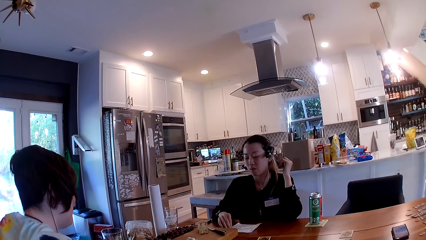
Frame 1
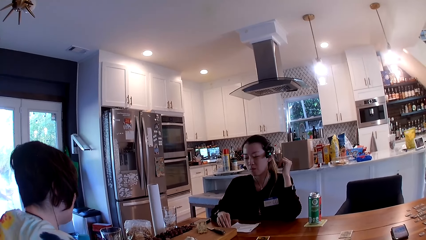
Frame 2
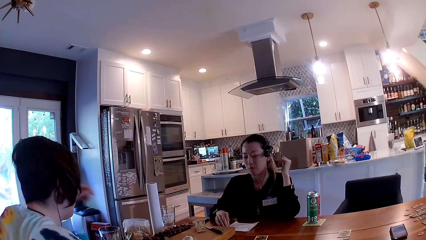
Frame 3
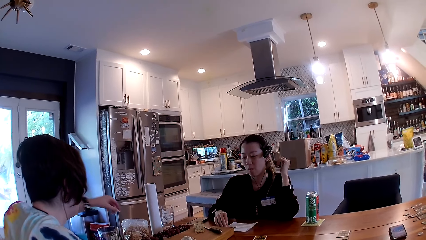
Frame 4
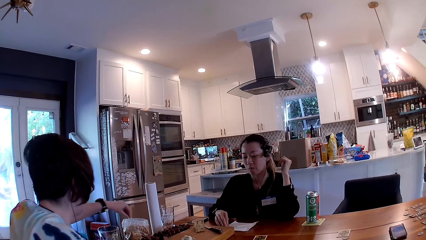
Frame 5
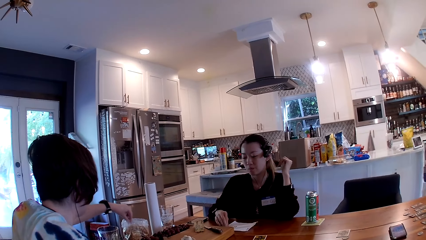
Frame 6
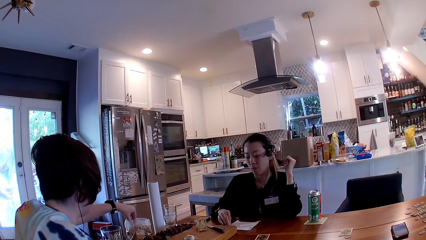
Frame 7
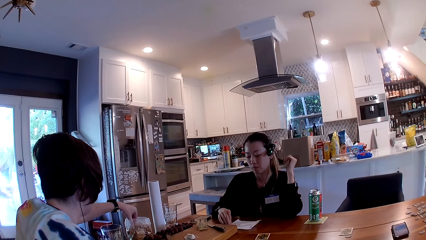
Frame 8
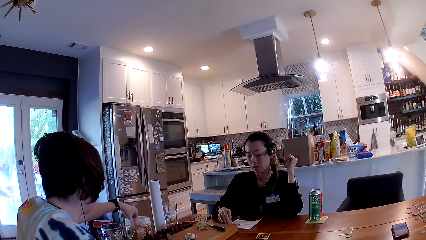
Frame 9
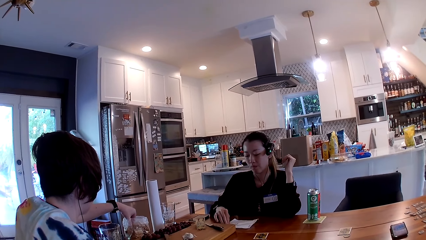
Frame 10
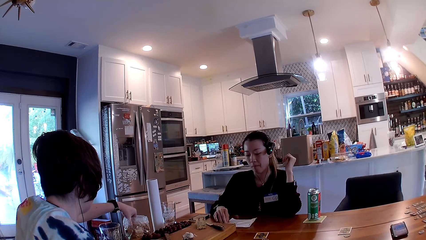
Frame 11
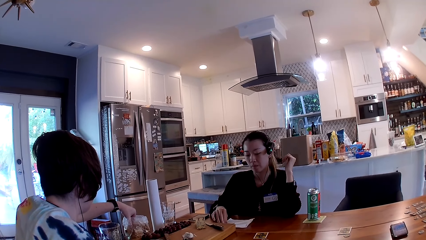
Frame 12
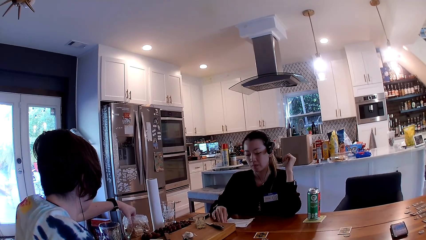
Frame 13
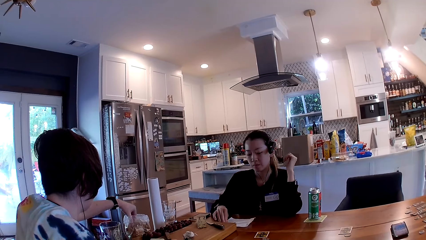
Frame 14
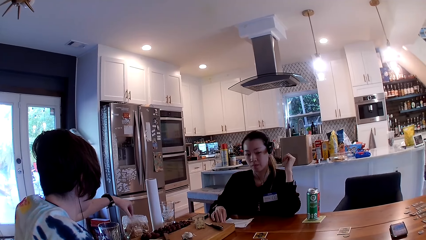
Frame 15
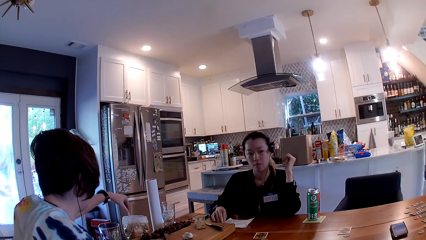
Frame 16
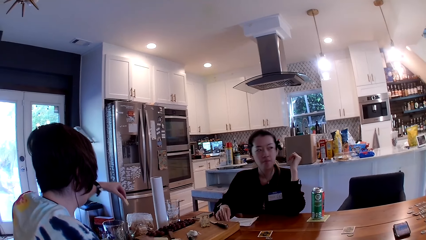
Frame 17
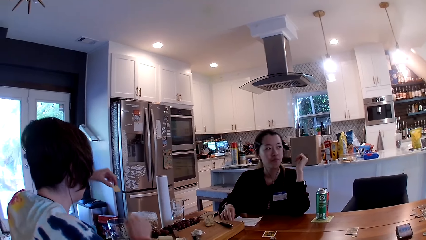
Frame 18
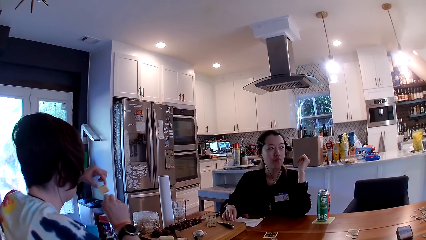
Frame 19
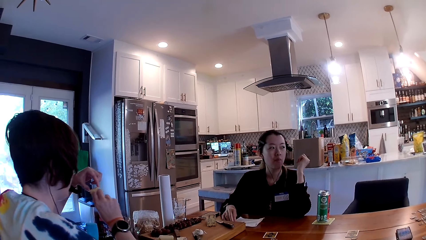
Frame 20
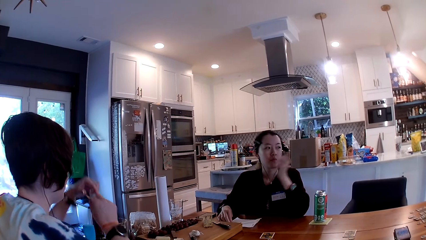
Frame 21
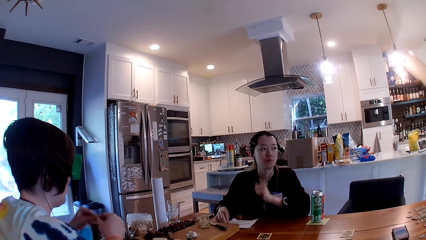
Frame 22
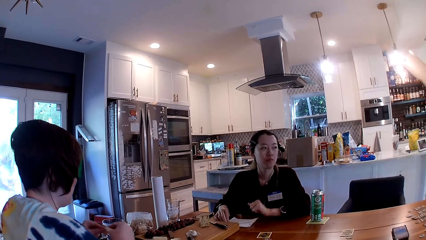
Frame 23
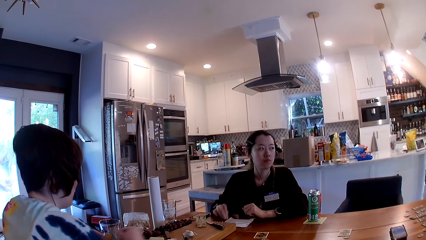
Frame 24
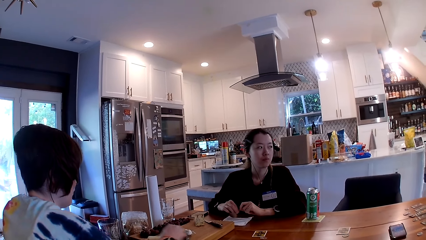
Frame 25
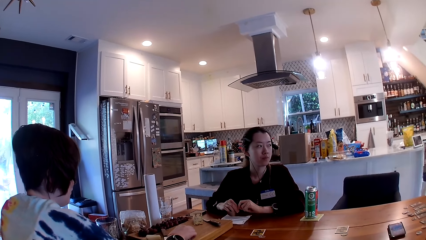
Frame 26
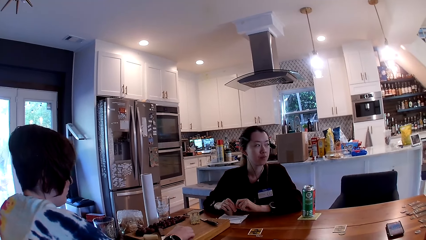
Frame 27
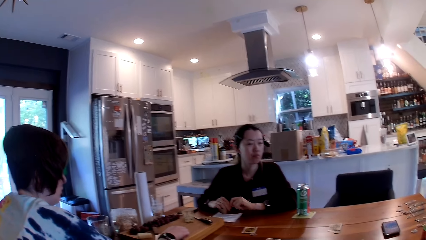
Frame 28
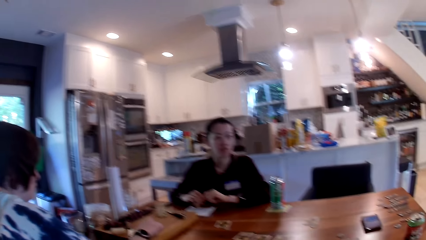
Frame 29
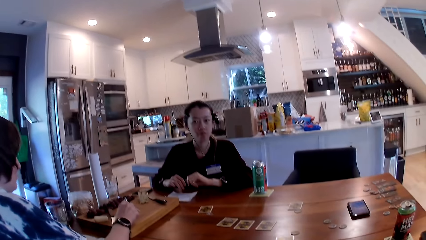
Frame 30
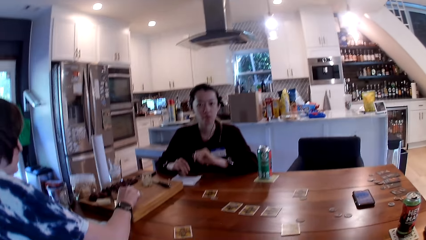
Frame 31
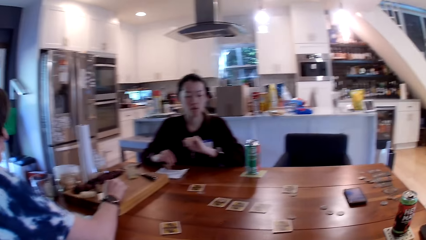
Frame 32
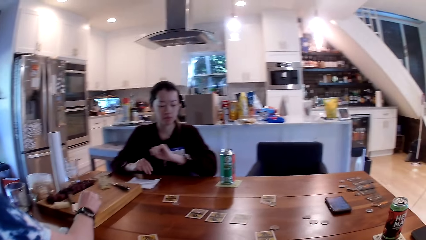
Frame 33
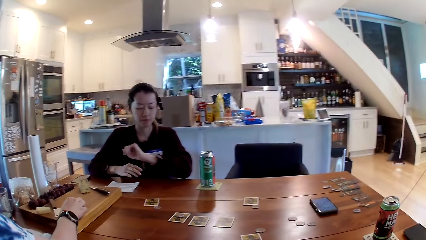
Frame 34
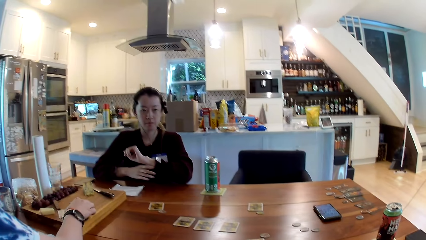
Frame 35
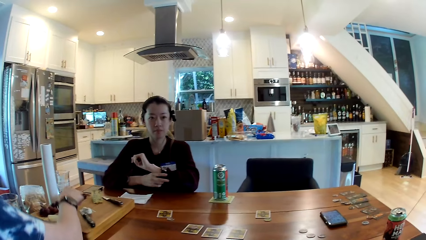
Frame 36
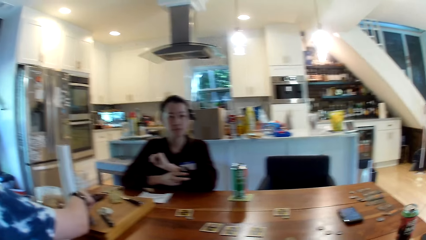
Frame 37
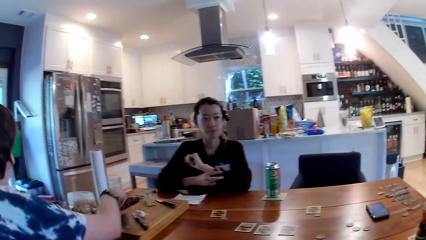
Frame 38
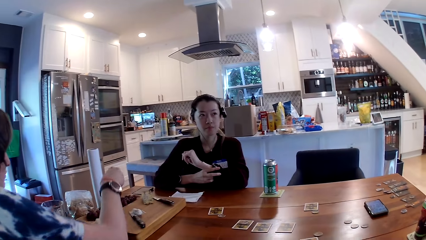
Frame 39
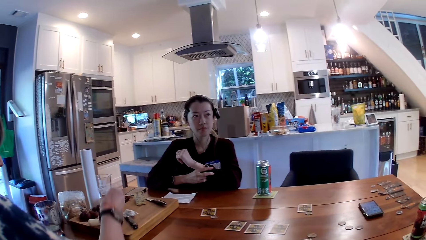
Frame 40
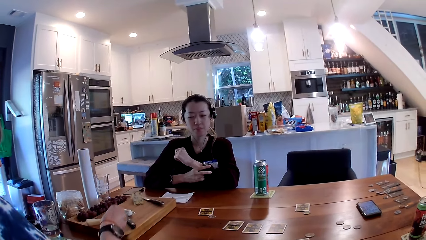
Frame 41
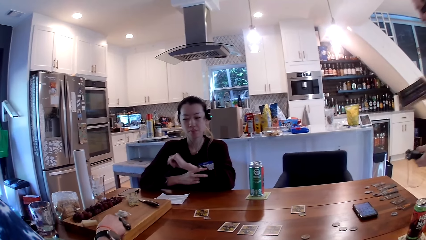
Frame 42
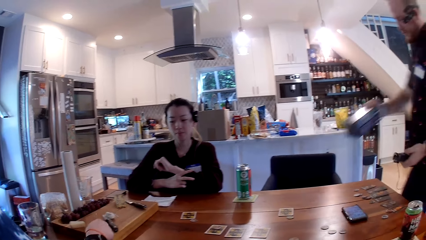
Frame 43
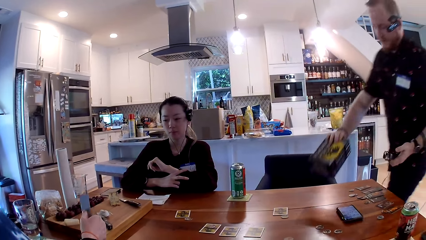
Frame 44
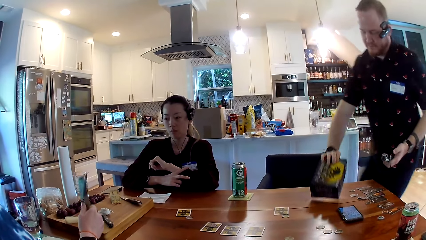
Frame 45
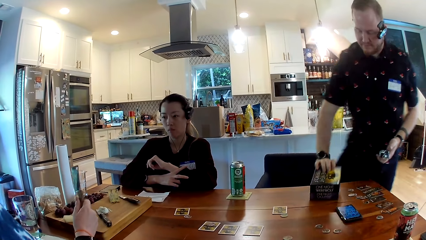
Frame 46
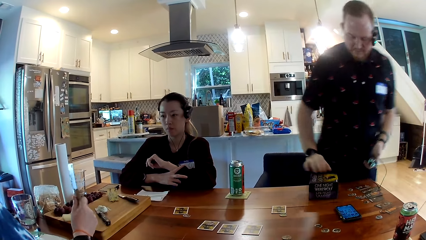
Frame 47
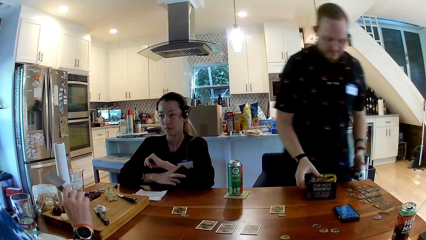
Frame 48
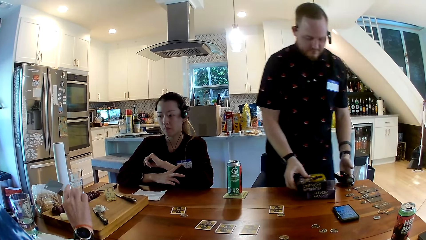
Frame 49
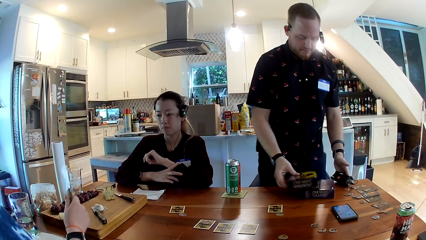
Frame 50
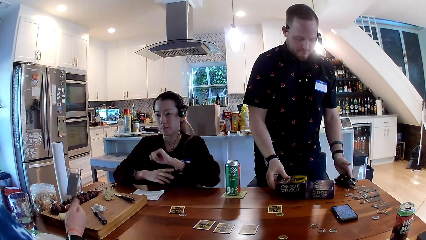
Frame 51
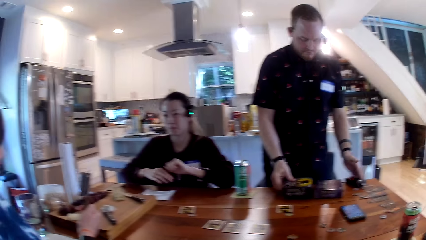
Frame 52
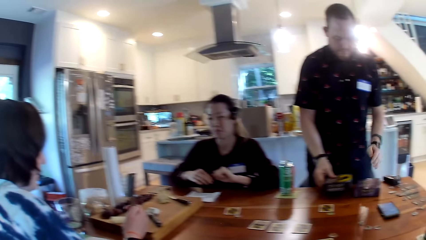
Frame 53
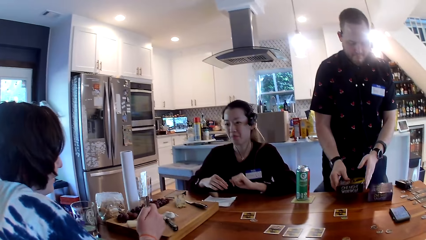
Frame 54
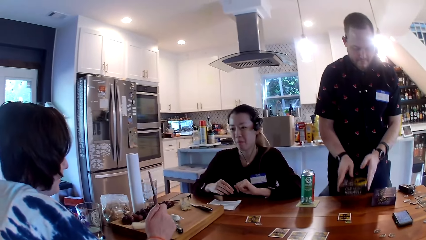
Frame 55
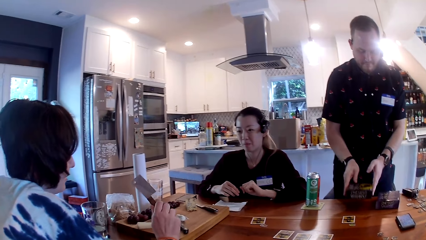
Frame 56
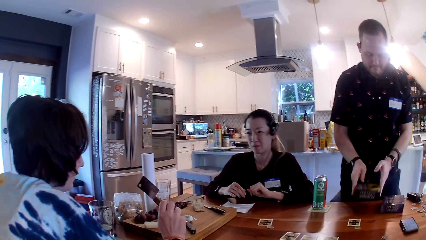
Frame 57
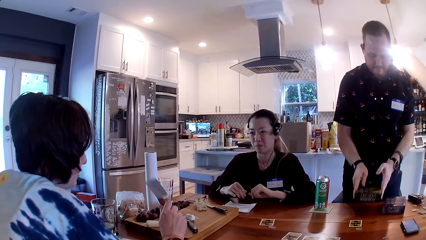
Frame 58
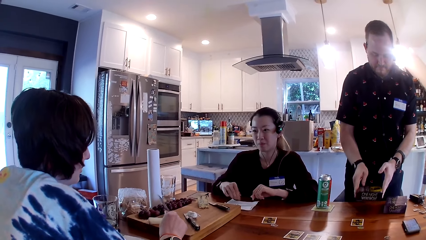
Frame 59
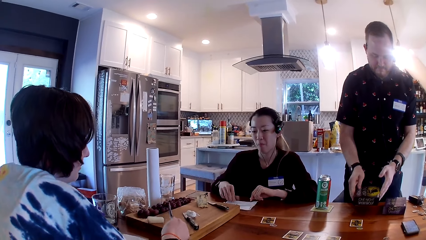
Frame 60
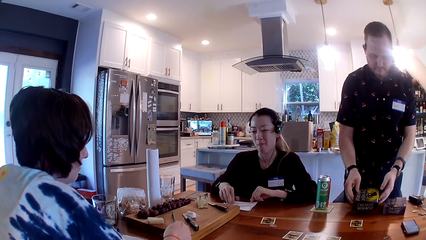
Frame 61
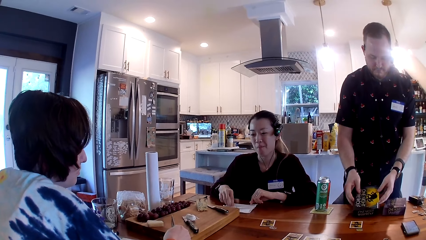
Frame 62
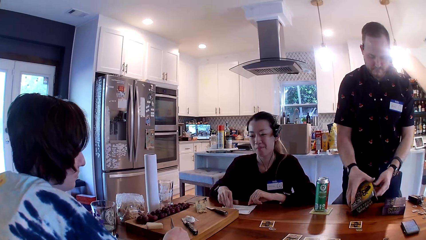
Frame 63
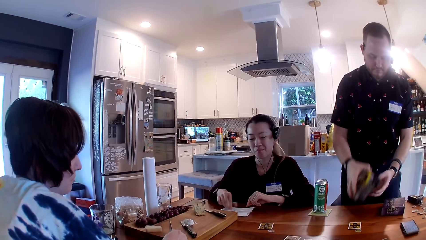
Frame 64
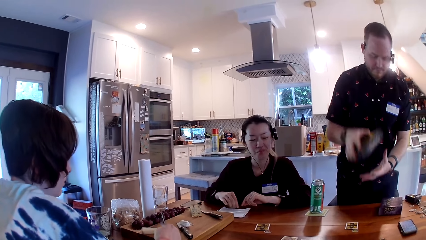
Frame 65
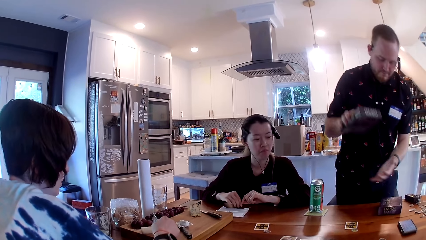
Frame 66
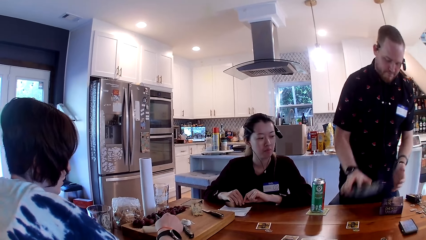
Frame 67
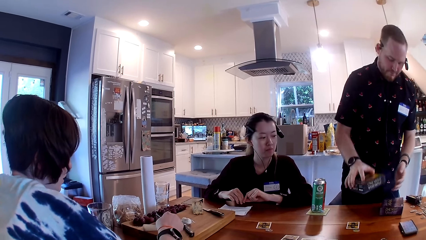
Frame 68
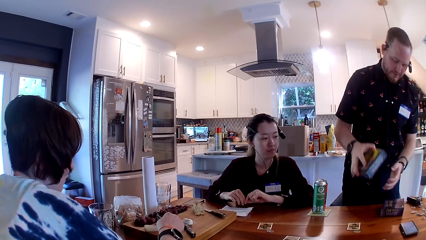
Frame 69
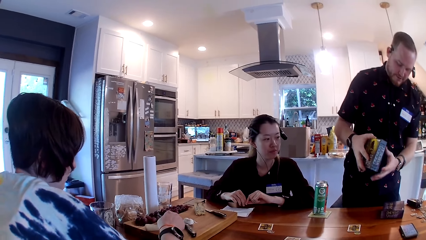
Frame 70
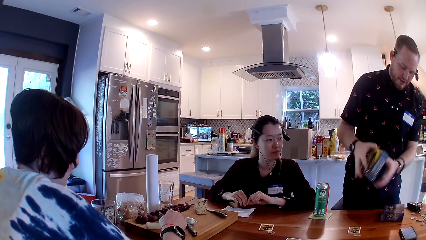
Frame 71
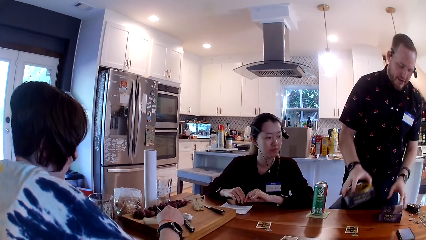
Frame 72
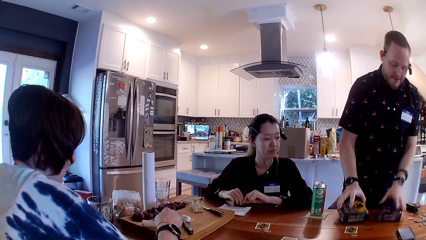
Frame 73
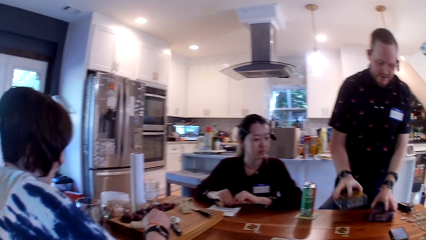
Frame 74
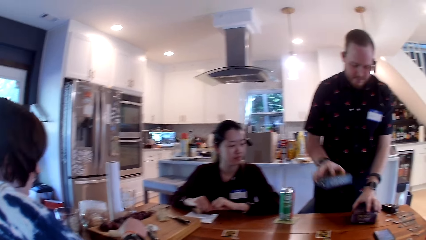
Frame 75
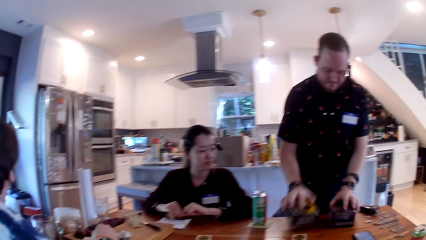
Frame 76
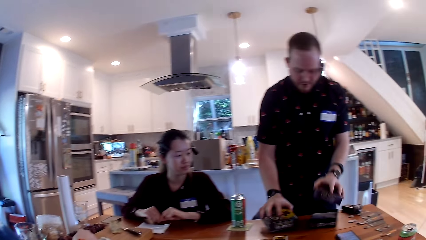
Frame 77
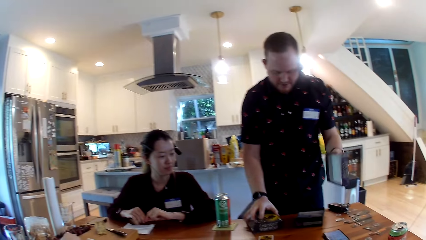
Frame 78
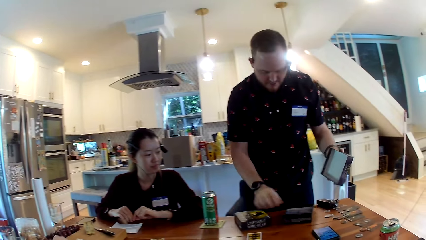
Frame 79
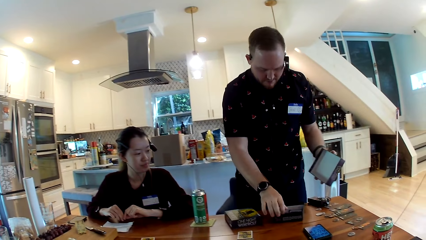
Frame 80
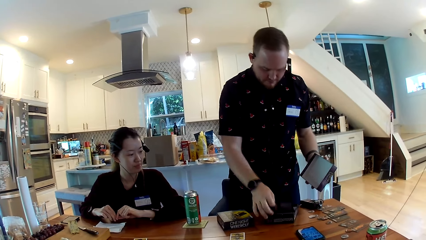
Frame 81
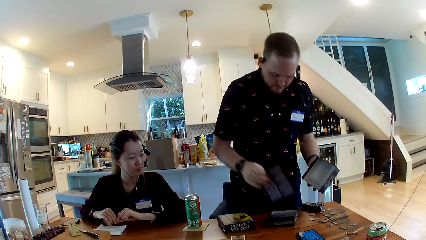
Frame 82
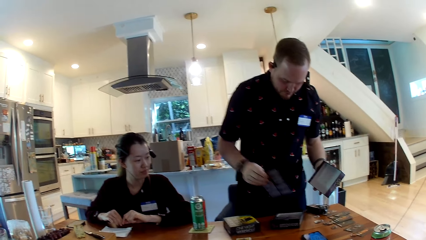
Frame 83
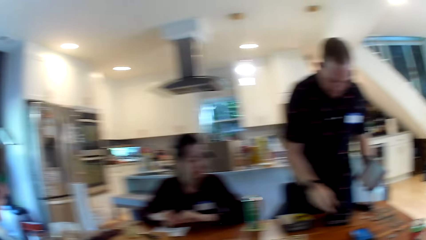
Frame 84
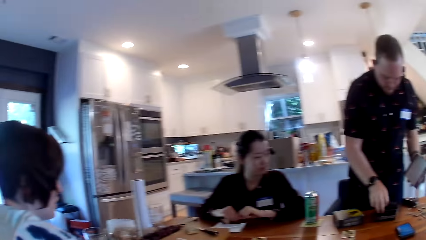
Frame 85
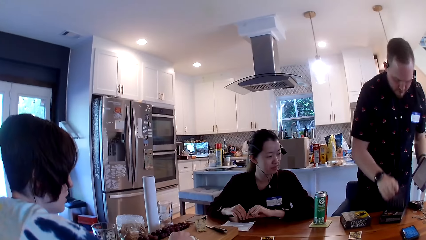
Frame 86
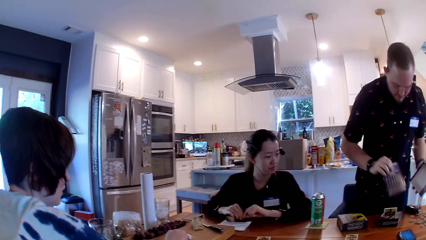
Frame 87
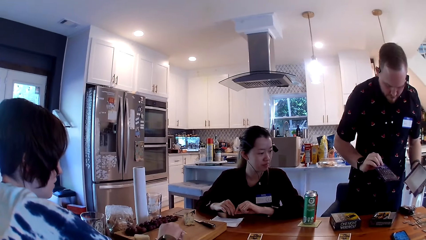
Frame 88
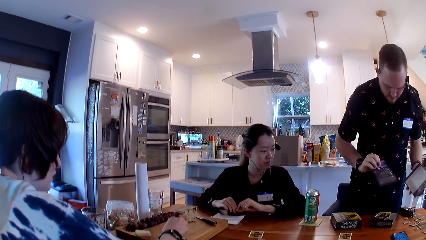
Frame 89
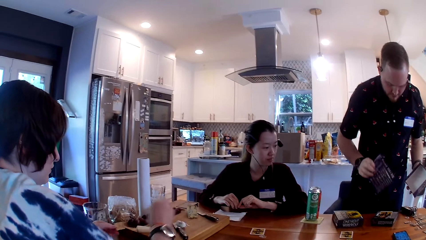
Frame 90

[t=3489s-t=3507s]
The woman takes a cracker from the pack of crackers with her left hand. The camera wearer looks around the table. The woman passes the cracker from her left hand to her right hand. The woman drops a knife on the tray with her right hand. The woman picks up the knife from the tray with her right hand. The man drops two game boxes on the table with his right hand. The man drops the recorder on the table with his left hand. The man shakes a game box on the table with his hands. The woman scoops some cheese from the tray with her right hand. The man holds the game box on the table with his right hand. The man opens the game box with his left hand. The man brings out a game piece with his right hand. The man brings out a manual from the game box on the table with his right hand.
